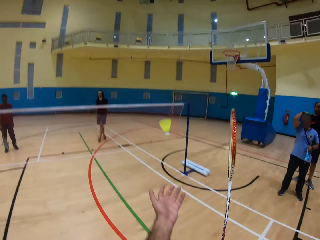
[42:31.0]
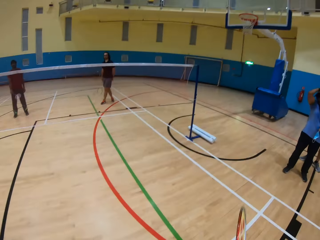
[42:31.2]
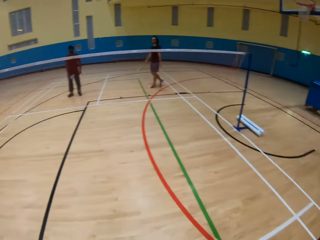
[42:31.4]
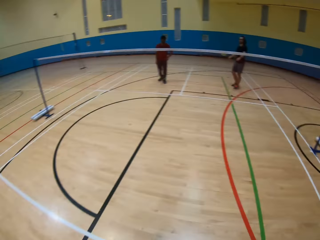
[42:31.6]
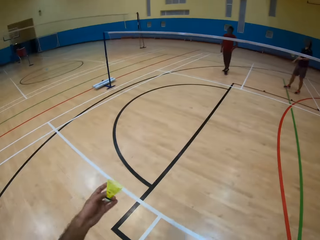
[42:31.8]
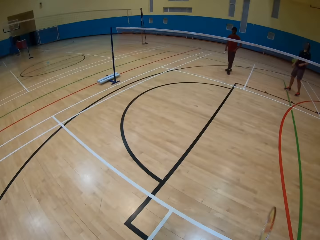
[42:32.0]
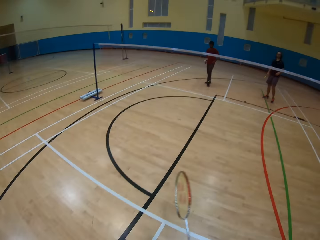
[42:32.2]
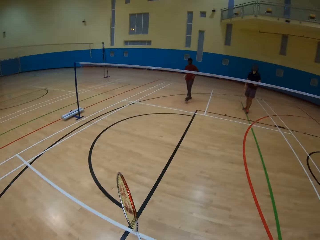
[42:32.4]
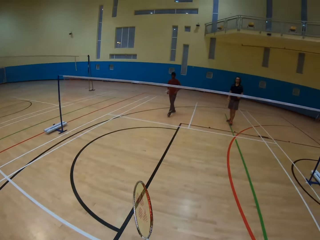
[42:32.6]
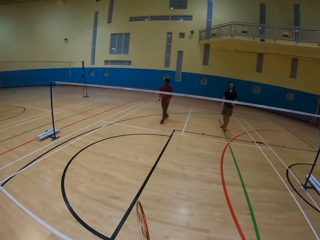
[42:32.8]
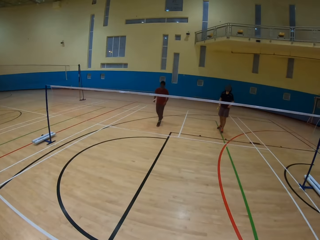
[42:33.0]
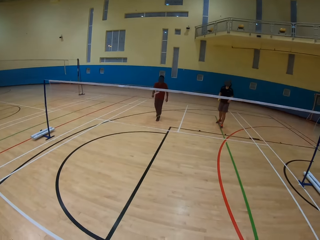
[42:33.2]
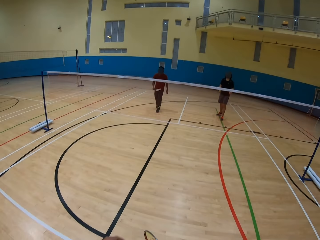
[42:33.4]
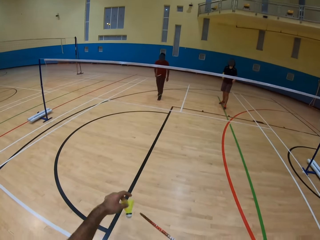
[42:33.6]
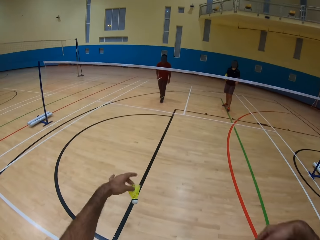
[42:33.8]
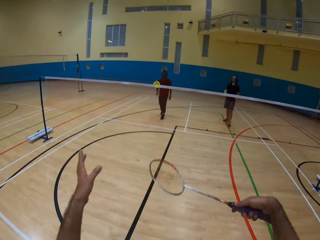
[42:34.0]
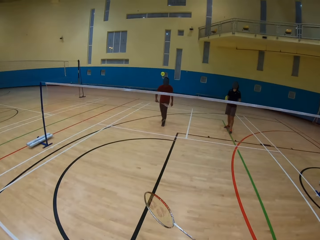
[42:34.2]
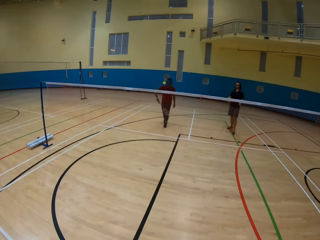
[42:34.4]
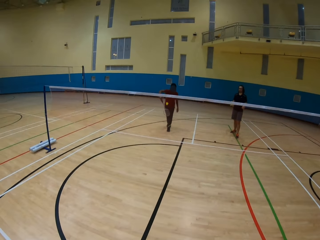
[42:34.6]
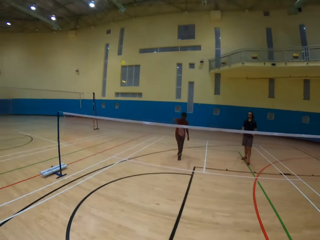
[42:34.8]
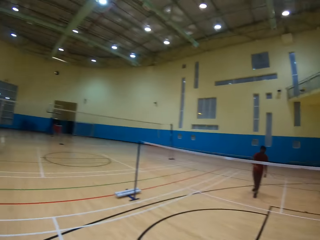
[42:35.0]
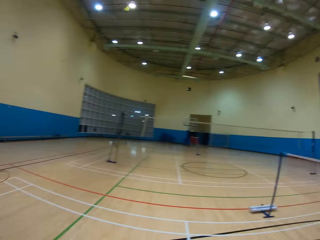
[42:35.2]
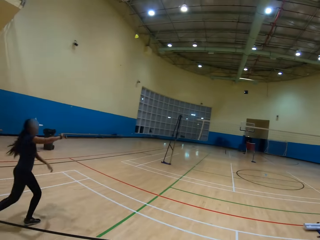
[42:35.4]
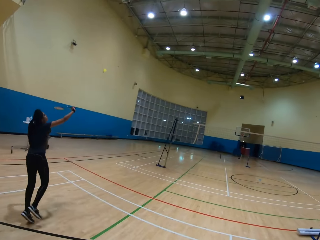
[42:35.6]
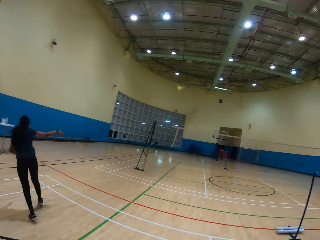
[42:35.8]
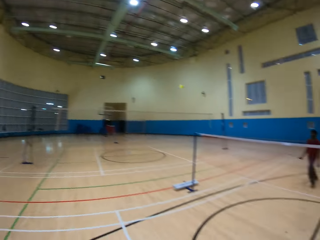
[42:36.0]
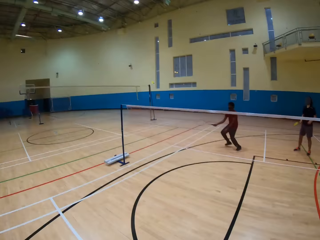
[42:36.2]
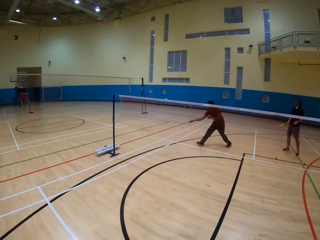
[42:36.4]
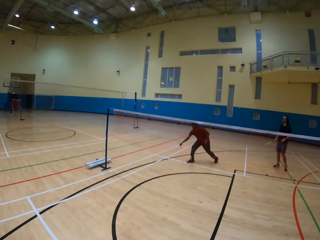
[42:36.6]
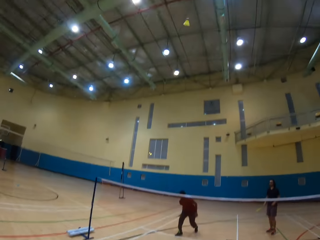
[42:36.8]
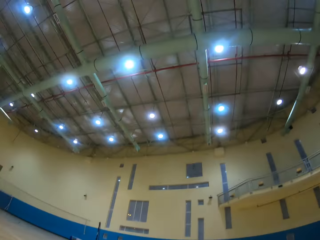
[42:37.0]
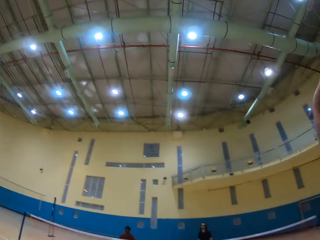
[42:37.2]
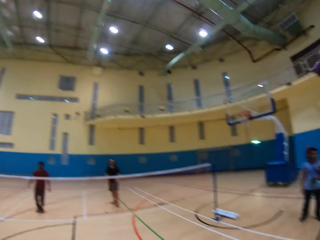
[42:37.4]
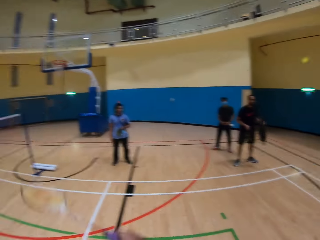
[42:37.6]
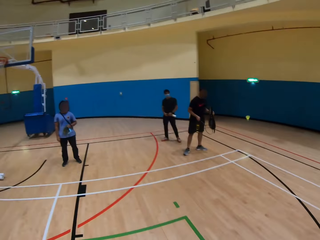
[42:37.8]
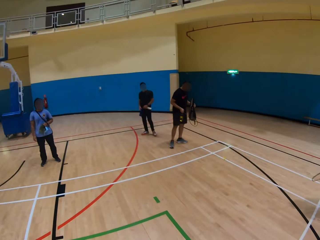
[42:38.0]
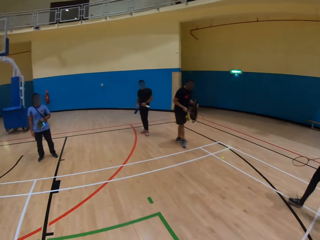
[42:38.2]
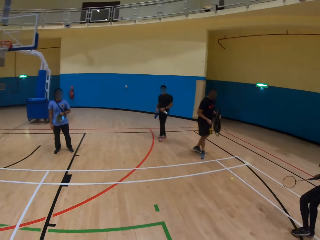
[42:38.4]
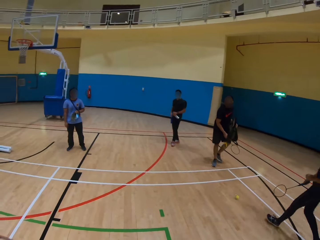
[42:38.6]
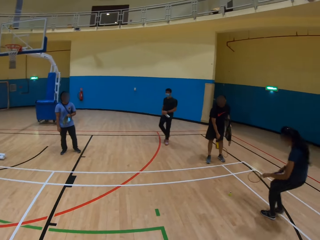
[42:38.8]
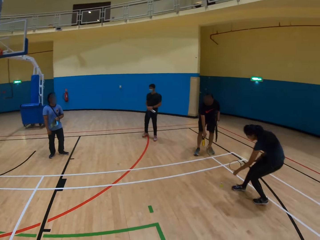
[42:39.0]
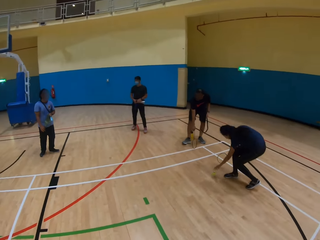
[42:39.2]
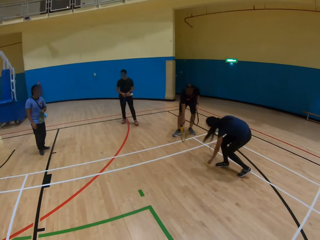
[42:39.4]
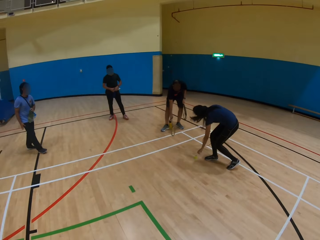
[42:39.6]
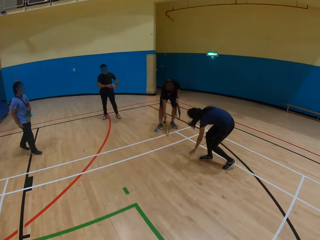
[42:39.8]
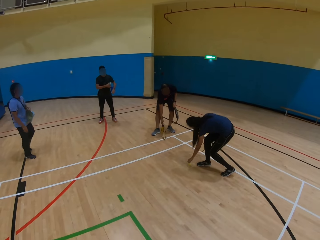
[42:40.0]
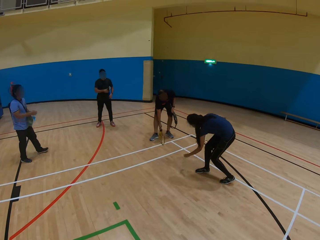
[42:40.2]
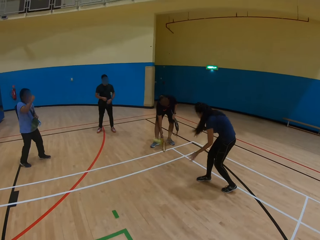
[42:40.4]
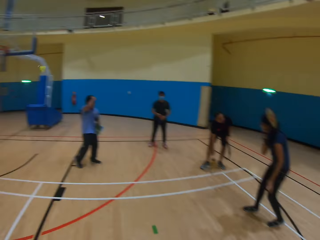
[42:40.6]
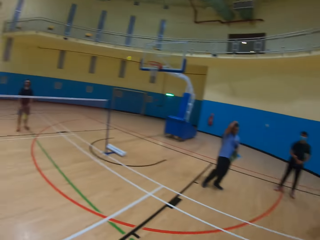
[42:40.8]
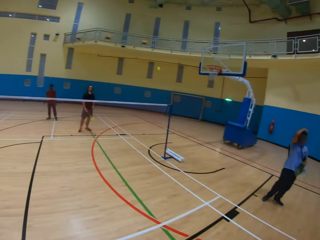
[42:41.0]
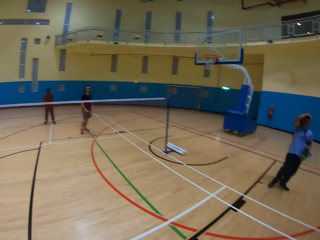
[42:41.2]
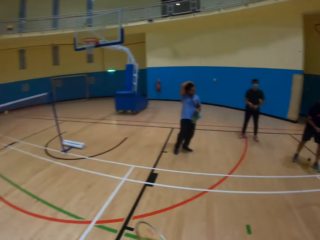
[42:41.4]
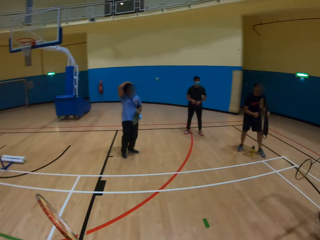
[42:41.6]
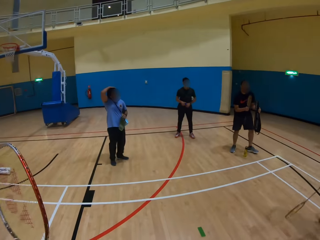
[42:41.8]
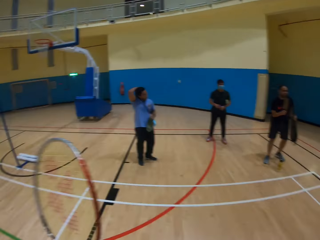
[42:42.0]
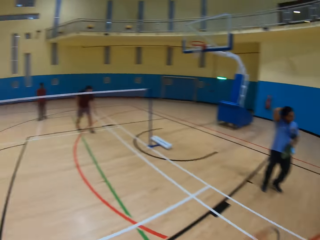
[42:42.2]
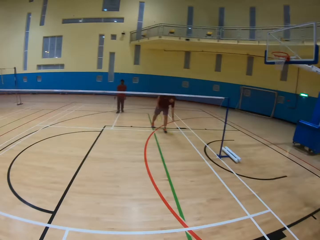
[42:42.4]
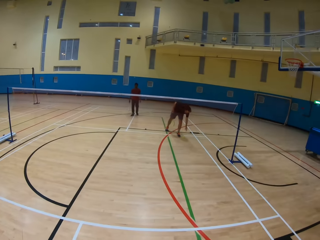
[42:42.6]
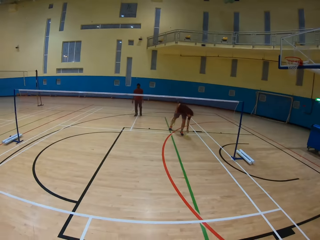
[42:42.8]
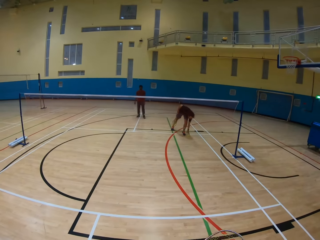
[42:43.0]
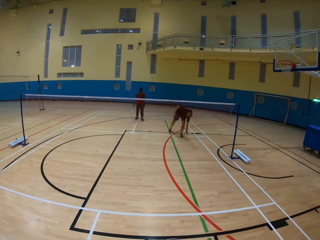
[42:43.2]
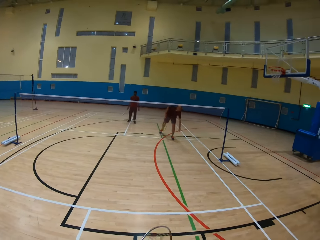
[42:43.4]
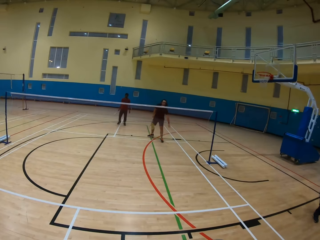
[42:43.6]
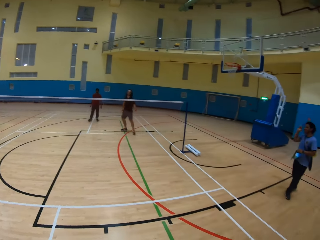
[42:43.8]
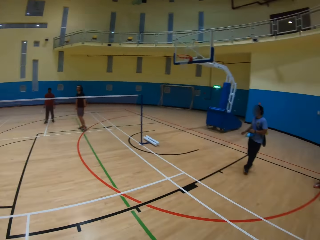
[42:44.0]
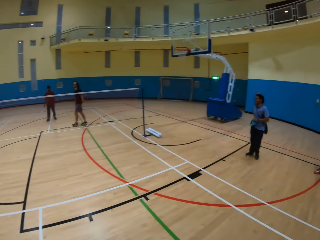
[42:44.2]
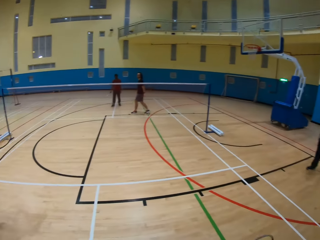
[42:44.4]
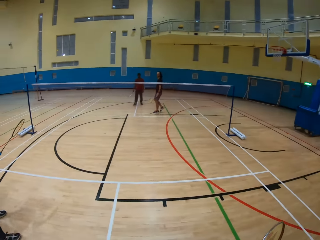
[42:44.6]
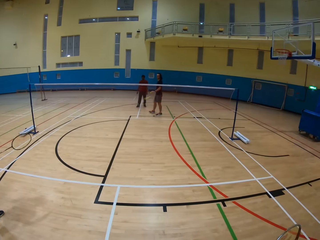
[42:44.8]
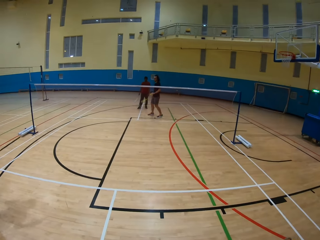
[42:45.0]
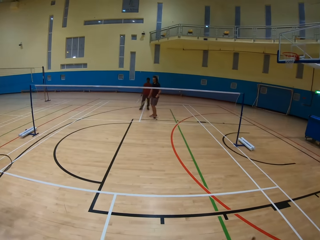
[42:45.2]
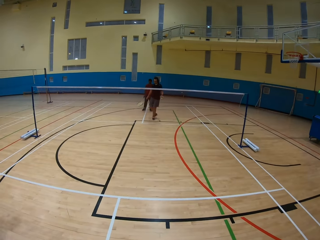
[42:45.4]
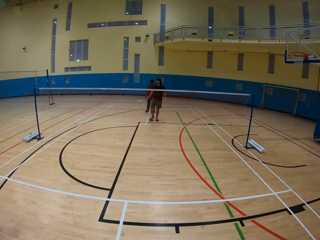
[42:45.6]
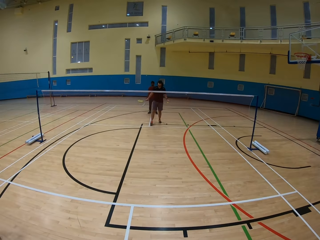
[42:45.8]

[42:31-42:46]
The camera wearer picks up the shuttlecock. They hit the shuttlecock using a bat. A woman hits the shuttlecock using a bat. Another woman hits the shuttlecock. A man hits the shuttlecock. The camera wearer hits the shuttlecock. The other woman picks up the shuttlecock on the ground and hits the shuttlecock using a bat. Another man picks up the shuttlecock.

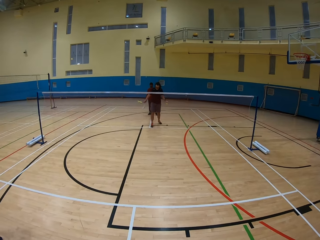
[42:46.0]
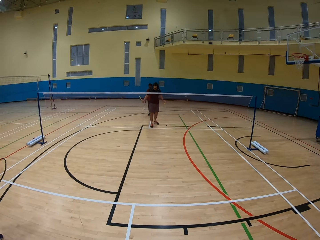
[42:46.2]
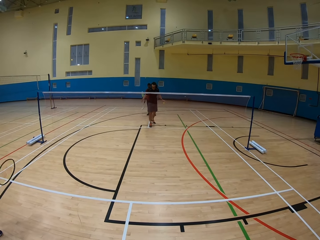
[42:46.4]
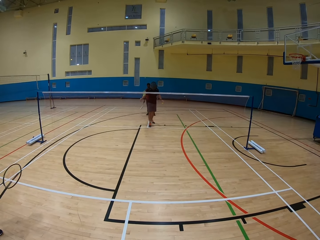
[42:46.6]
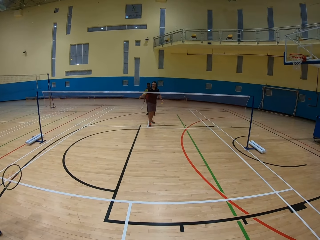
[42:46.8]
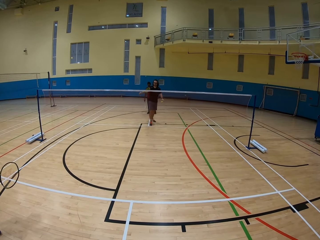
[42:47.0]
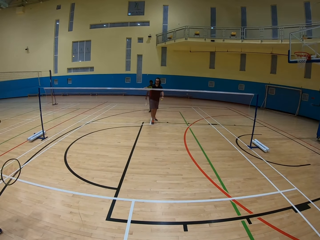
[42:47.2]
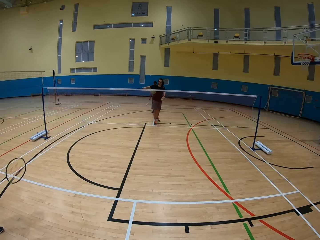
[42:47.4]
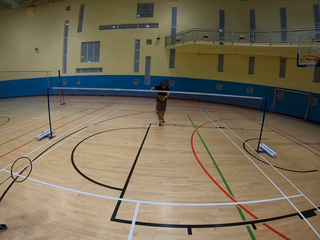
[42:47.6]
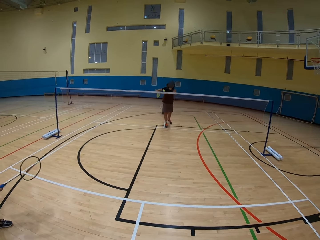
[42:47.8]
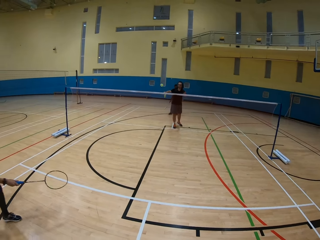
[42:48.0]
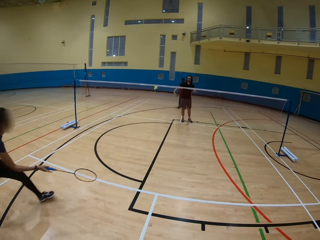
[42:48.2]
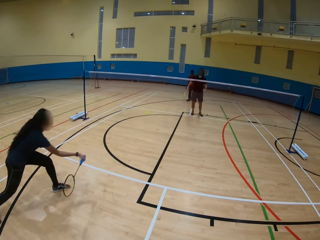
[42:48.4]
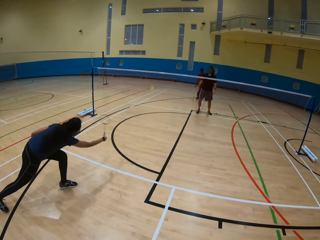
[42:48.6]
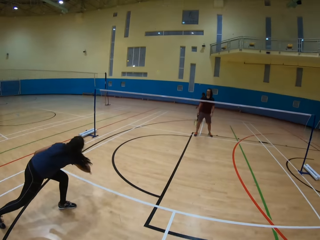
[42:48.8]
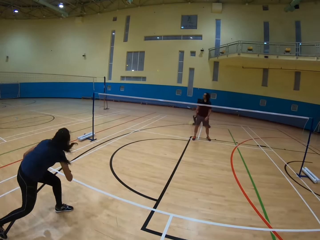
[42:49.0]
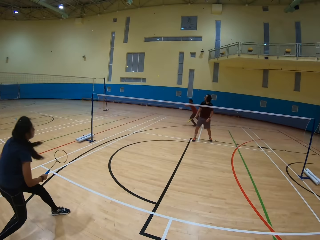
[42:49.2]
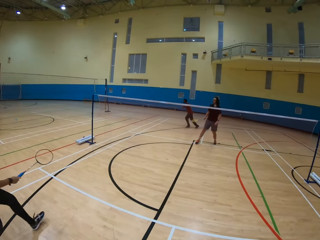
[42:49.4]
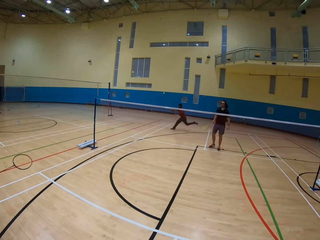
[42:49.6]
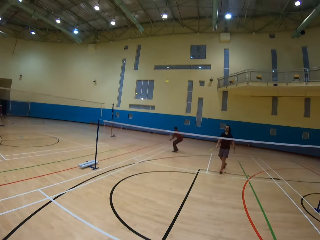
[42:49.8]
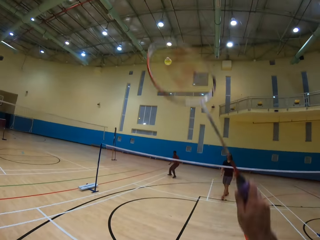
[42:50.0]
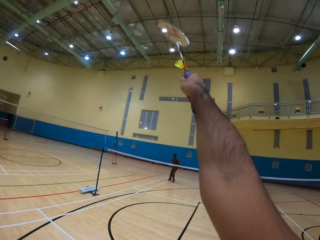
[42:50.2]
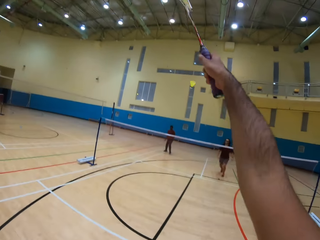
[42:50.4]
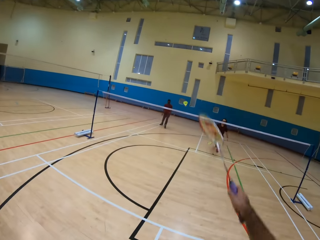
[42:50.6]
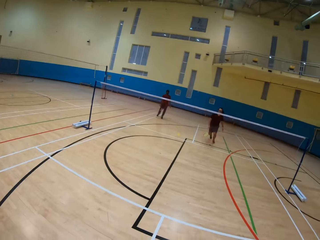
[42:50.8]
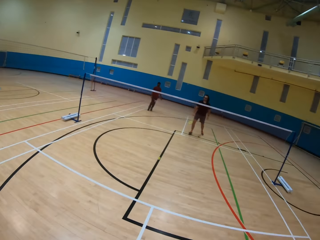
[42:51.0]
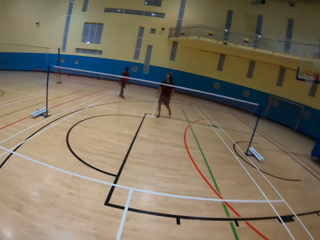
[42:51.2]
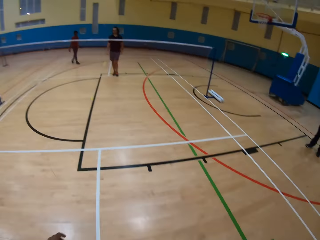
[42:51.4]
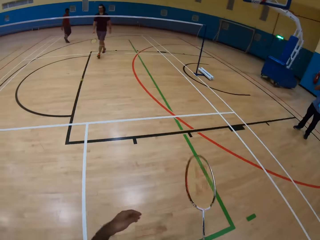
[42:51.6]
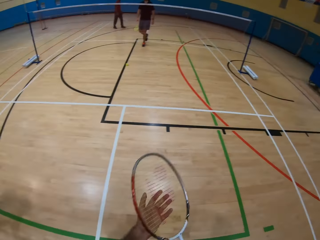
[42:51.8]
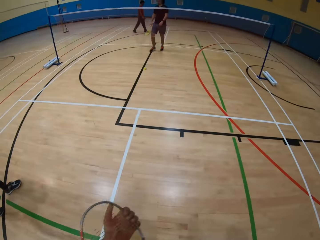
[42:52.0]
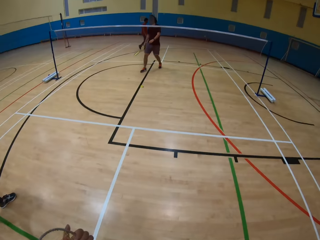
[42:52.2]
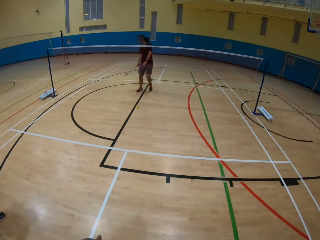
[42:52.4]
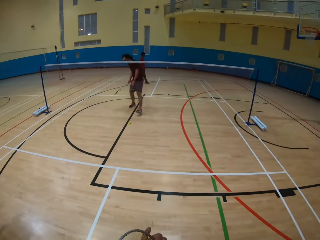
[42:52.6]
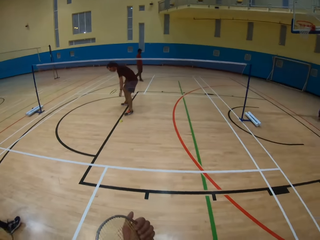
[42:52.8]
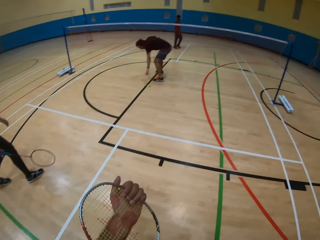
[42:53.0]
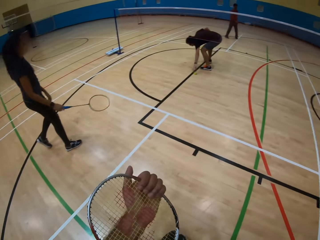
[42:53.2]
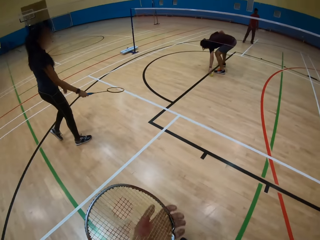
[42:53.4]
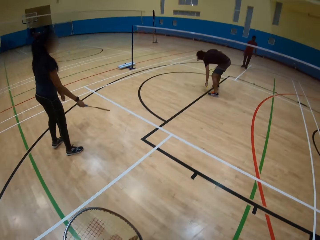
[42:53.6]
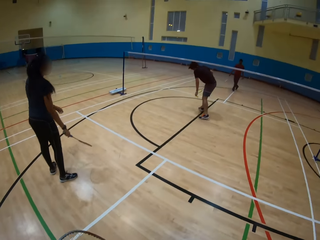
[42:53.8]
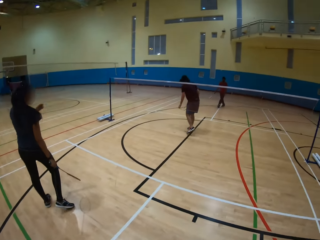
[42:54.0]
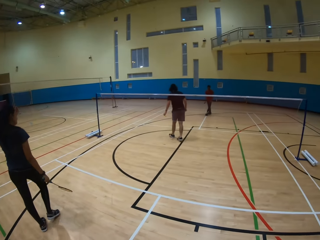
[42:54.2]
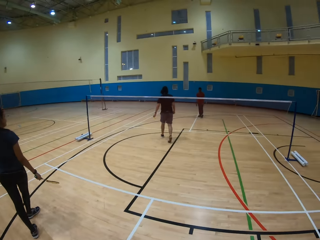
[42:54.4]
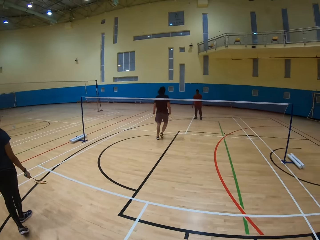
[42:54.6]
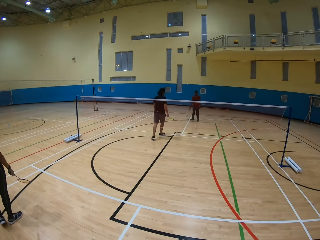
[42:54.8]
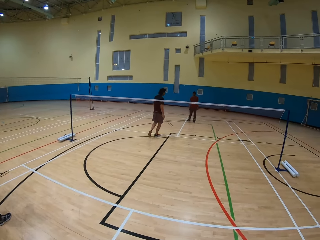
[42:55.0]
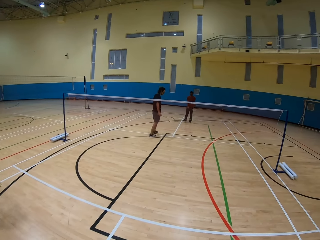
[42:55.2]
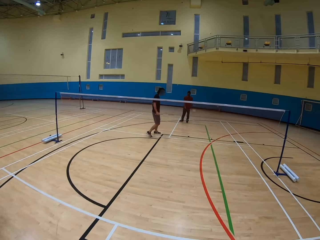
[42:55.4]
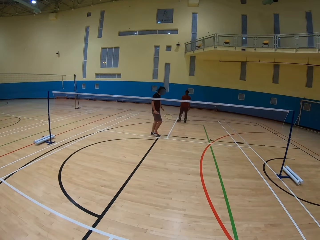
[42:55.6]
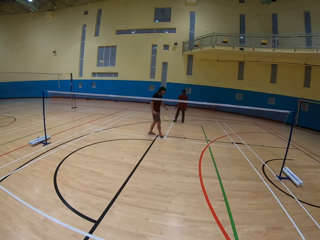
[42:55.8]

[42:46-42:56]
A man hits the shuttlecock. A woman hits the shuttlecock. The camera wearer throws the ball using a bat. Another man hits the shuttlecock using a bat. The camera wearer hits the shuttlecock using a bat. The first man picks up the shuttlecock on the ground.
